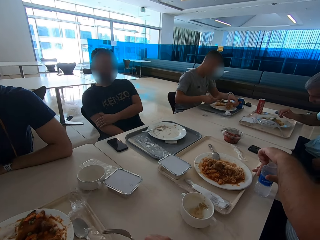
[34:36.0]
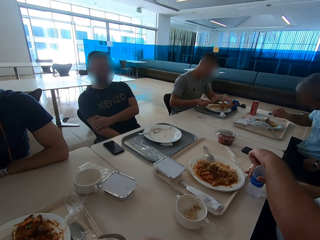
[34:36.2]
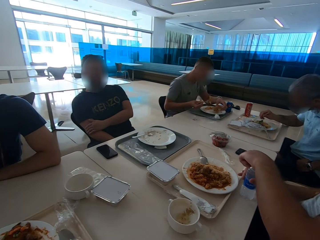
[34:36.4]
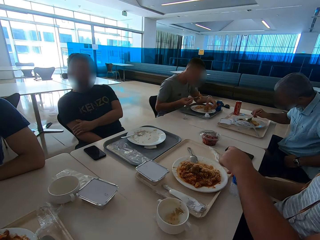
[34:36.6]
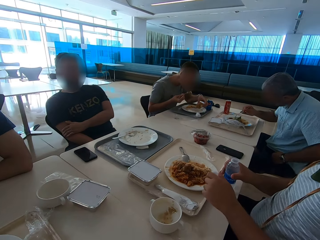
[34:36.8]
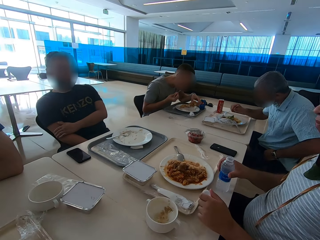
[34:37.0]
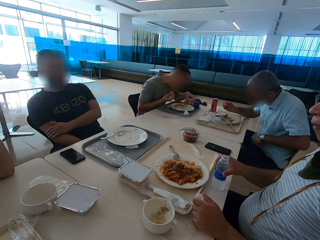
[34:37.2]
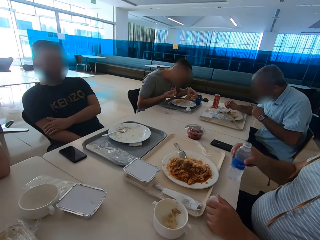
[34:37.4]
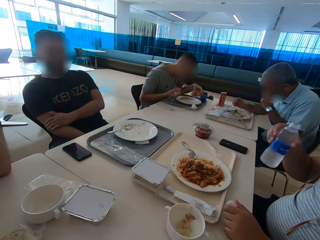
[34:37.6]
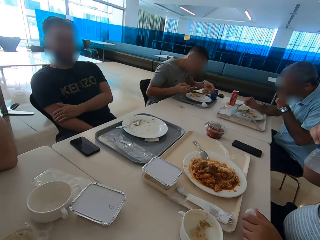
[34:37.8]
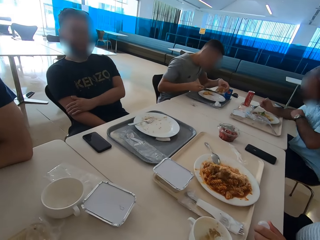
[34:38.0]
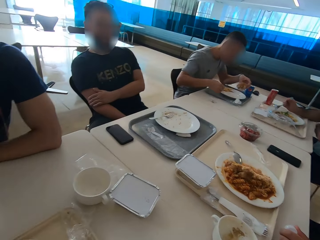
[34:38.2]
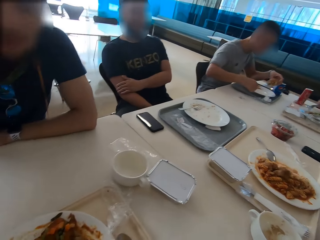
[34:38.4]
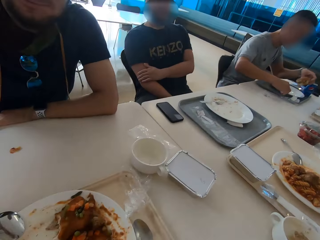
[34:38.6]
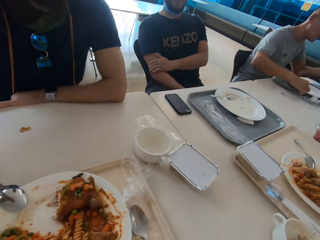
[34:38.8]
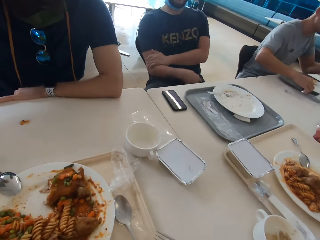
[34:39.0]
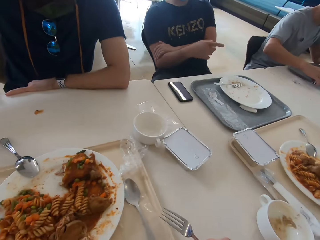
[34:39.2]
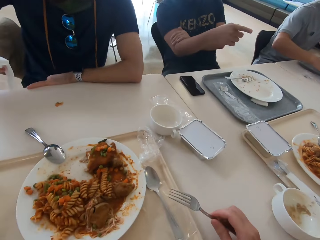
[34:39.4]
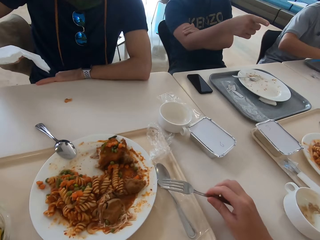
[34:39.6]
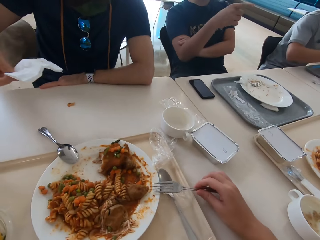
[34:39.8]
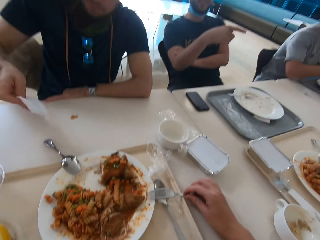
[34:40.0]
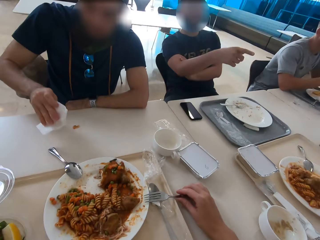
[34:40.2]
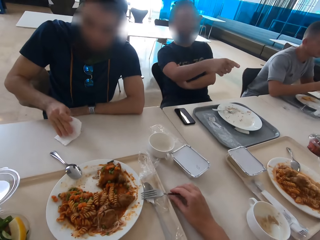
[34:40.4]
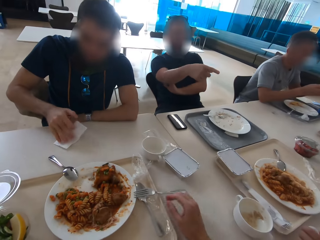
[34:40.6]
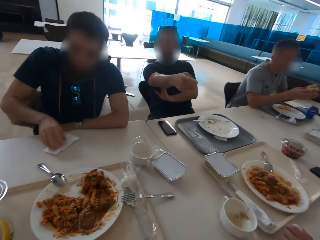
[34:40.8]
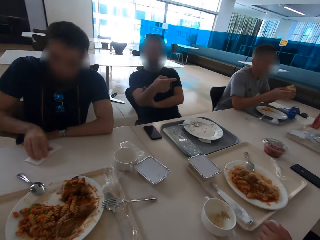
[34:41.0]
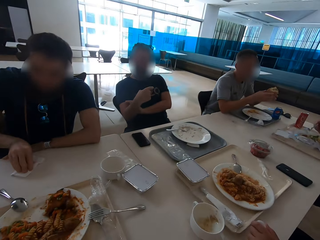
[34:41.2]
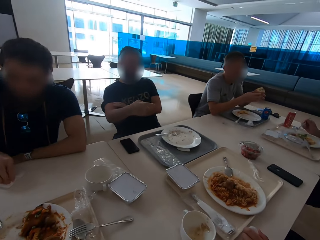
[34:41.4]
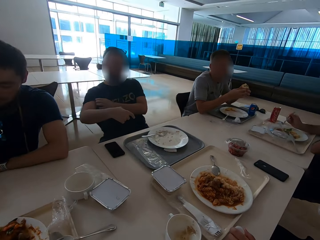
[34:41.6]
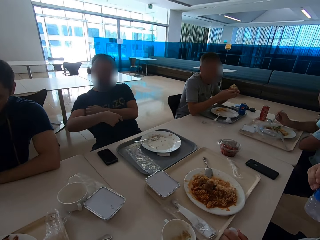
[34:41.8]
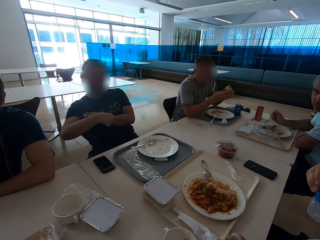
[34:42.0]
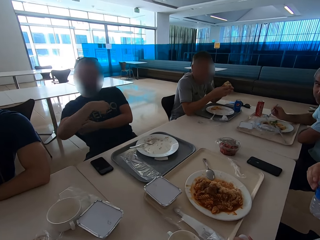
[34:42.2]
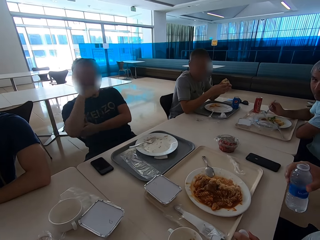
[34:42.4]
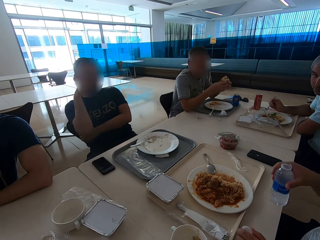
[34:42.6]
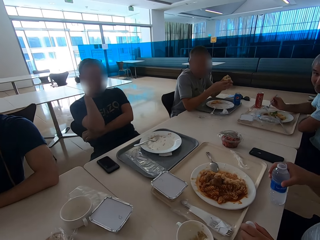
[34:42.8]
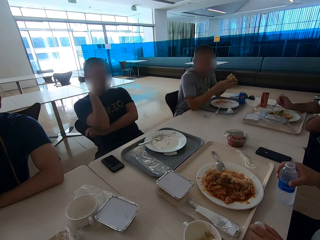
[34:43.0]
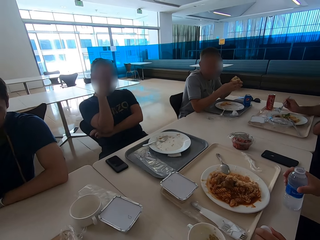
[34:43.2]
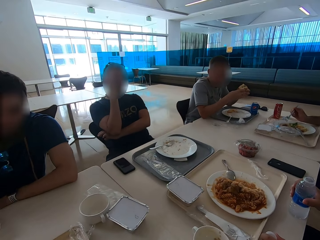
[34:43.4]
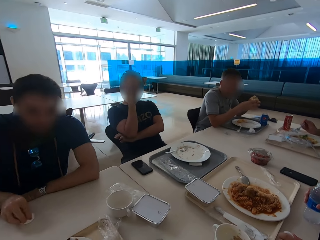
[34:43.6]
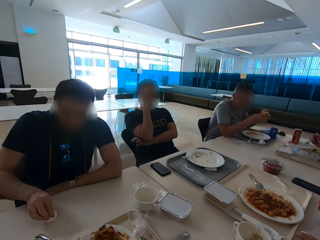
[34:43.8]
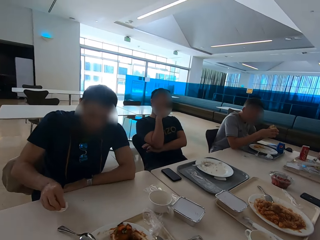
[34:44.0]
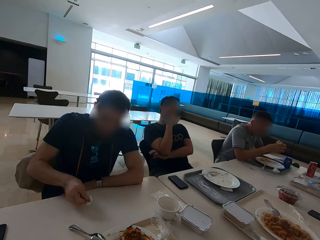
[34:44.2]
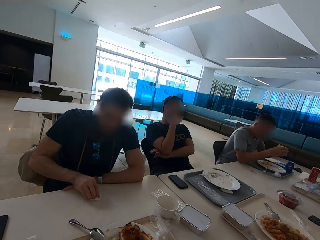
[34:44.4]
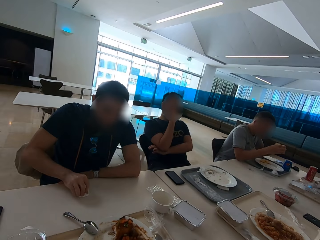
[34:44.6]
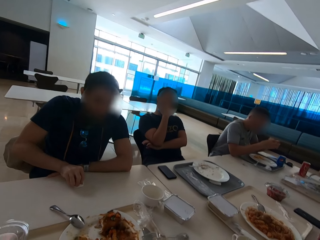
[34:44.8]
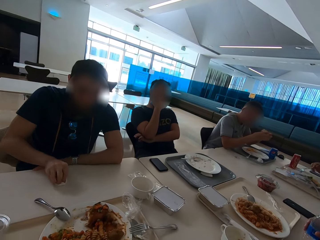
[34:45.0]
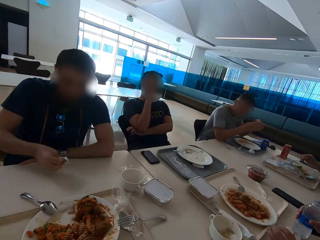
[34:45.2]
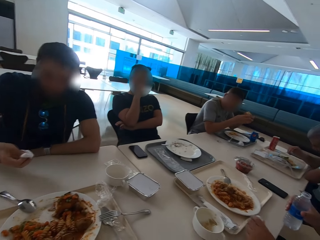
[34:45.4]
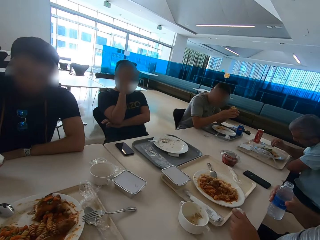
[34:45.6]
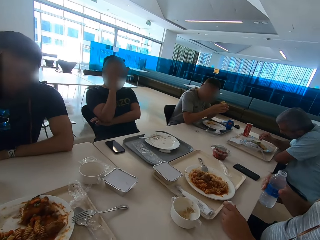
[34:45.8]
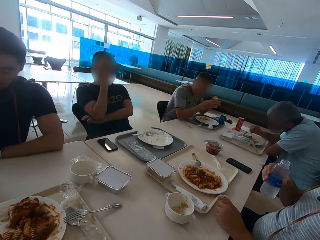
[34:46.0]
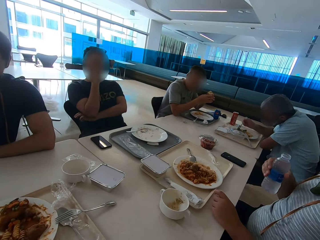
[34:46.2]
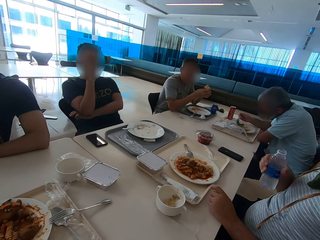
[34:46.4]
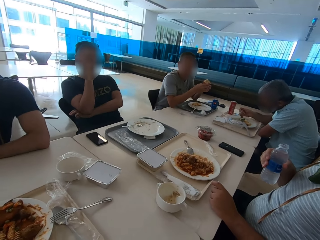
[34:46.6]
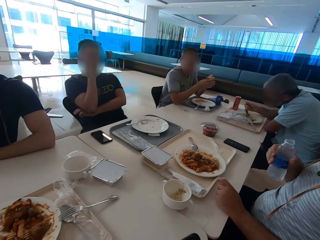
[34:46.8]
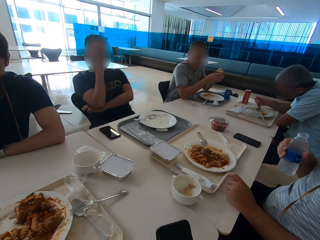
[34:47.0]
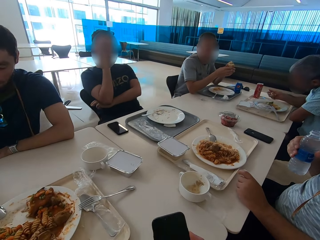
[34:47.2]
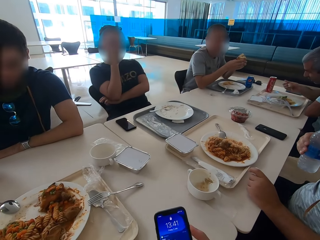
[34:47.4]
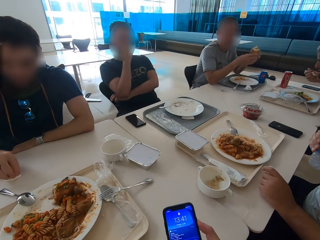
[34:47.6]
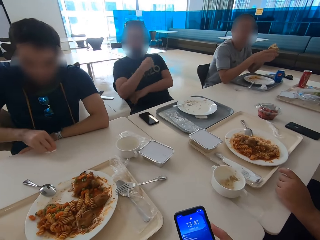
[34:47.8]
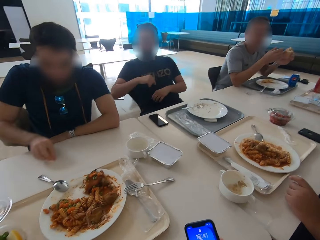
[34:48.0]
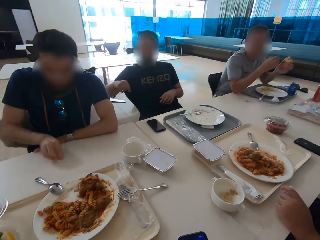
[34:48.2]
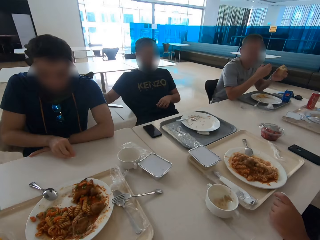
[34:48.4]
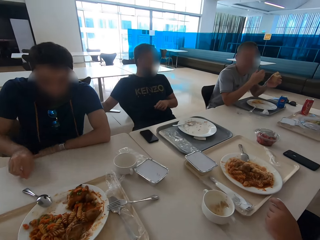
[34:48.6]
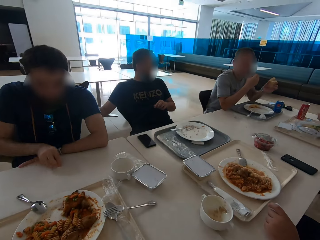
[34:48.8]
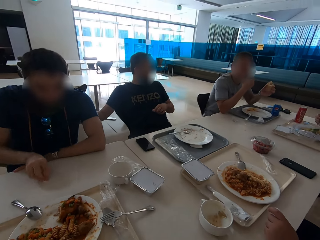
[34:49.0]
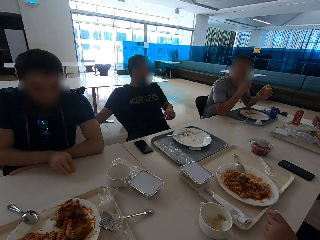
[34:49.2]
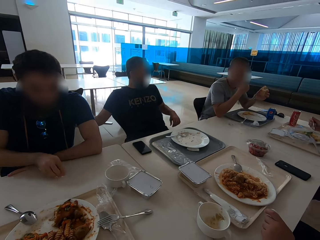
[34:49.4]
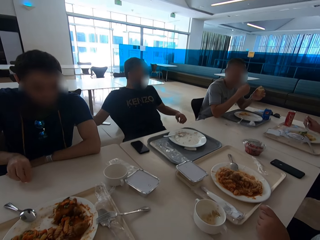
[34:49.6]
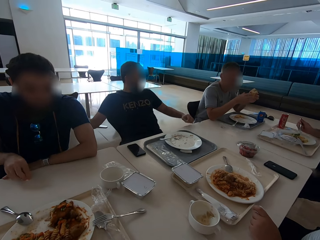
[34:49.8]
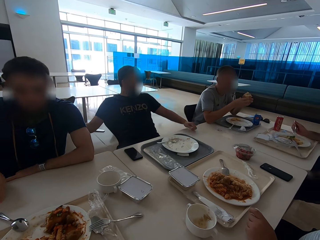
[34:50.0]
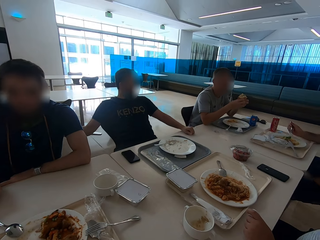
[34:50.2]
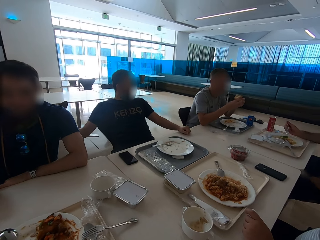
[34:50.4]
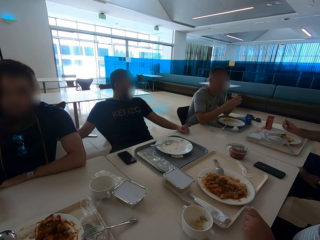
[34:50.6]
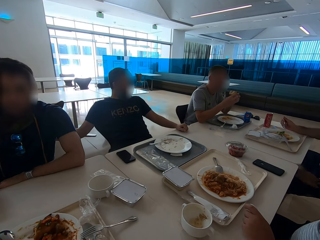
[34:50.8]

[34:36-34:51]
A man drinks water. The camera wearer drinks water and wipes a stain. Another man speaks with gestures. A third man wipes the table with a serviette. The first man puts the water bottle on the table and drinks water. The camera wearer looks around, looks at the phone, and uses the phone.

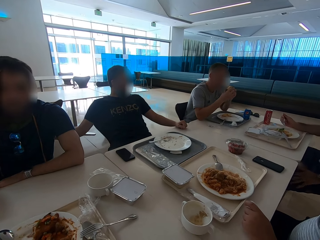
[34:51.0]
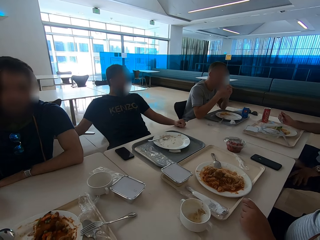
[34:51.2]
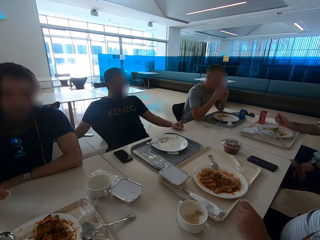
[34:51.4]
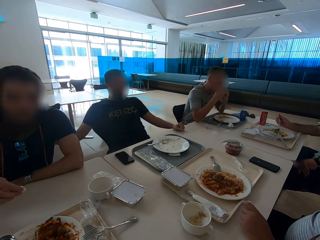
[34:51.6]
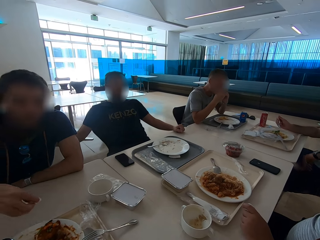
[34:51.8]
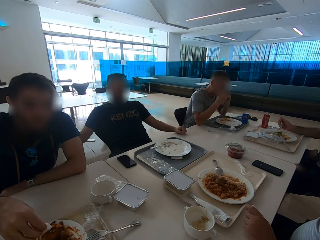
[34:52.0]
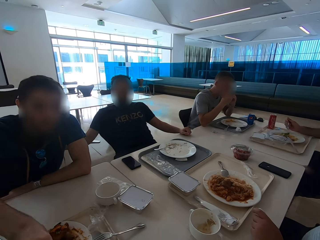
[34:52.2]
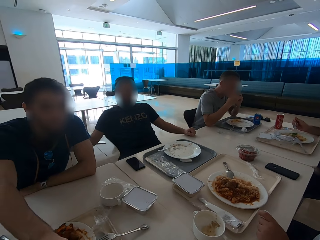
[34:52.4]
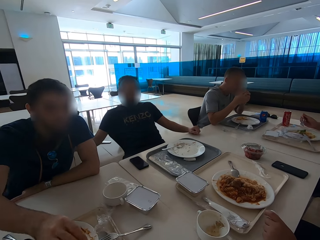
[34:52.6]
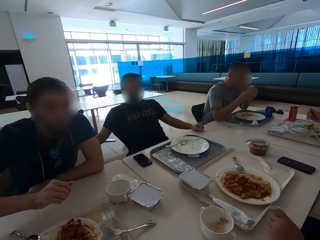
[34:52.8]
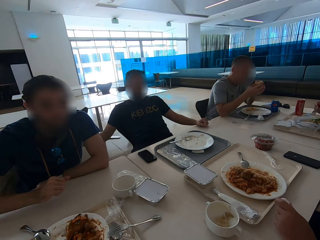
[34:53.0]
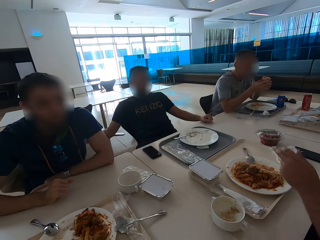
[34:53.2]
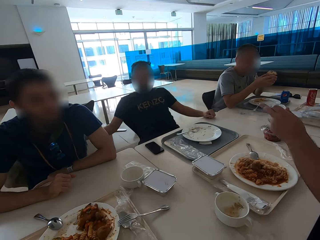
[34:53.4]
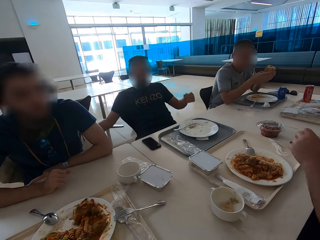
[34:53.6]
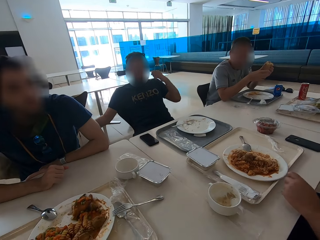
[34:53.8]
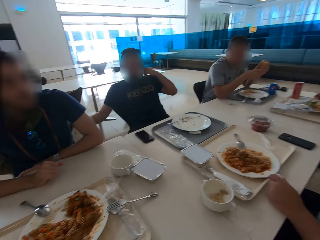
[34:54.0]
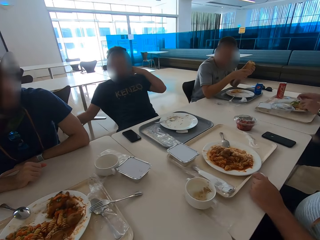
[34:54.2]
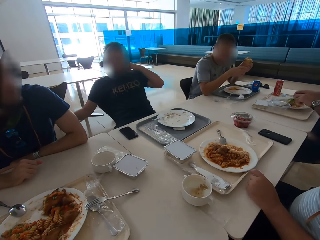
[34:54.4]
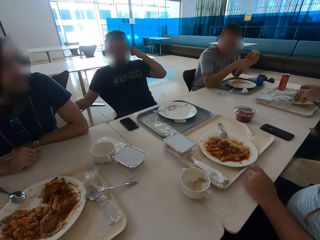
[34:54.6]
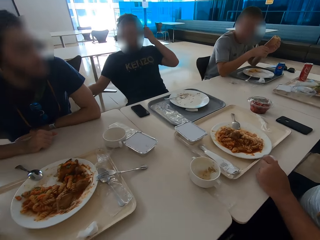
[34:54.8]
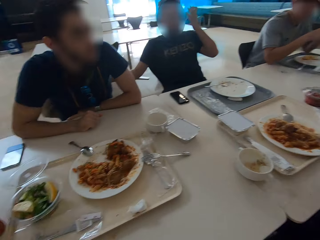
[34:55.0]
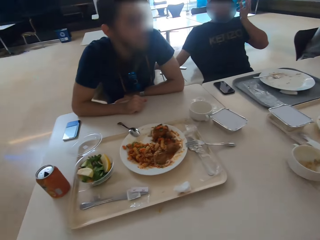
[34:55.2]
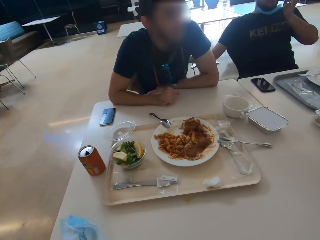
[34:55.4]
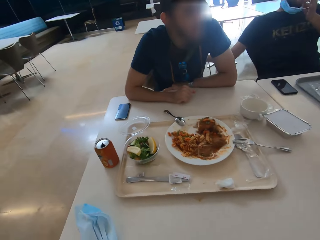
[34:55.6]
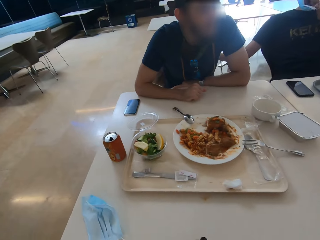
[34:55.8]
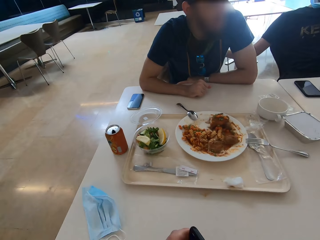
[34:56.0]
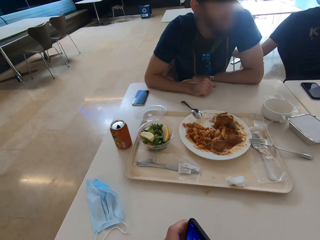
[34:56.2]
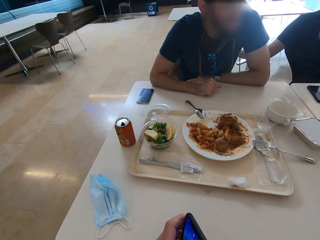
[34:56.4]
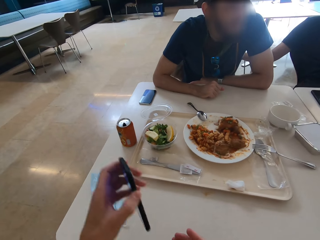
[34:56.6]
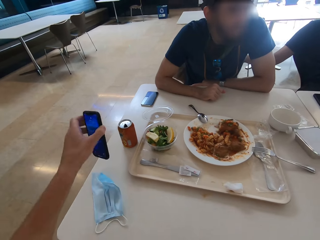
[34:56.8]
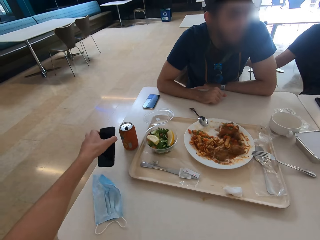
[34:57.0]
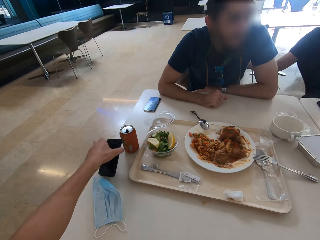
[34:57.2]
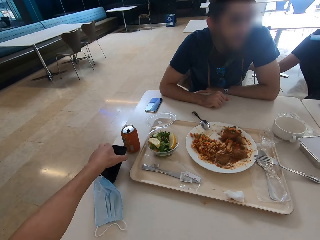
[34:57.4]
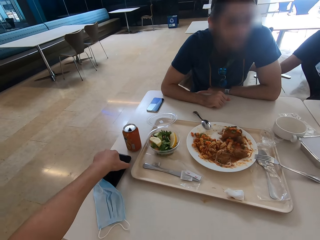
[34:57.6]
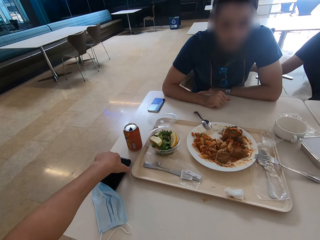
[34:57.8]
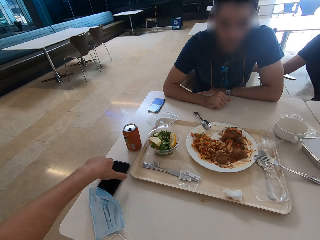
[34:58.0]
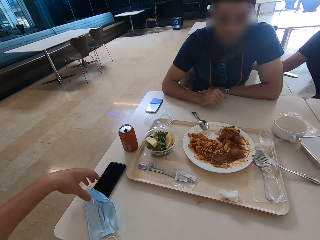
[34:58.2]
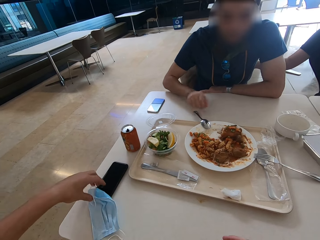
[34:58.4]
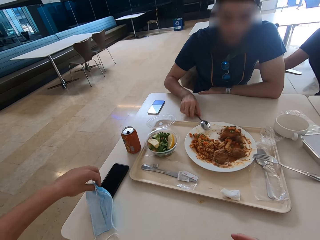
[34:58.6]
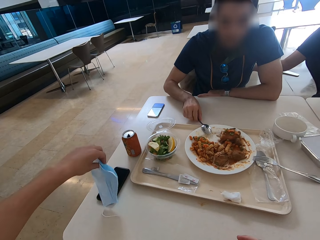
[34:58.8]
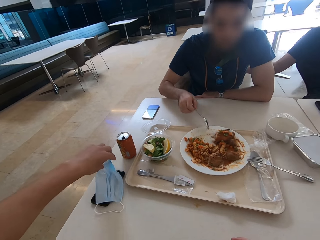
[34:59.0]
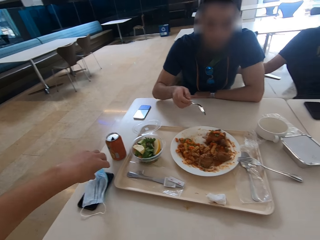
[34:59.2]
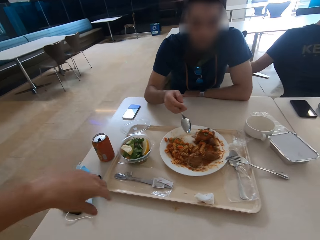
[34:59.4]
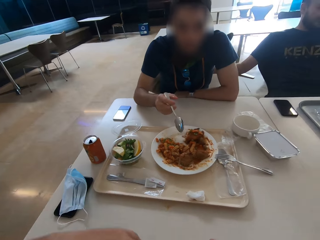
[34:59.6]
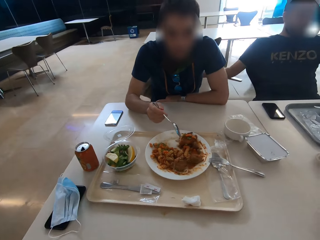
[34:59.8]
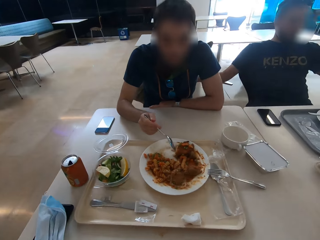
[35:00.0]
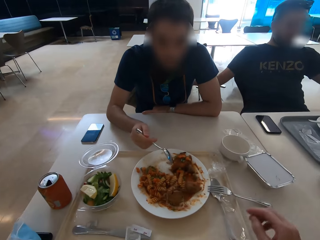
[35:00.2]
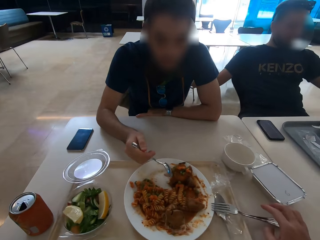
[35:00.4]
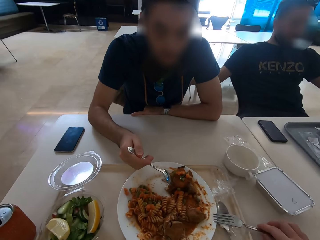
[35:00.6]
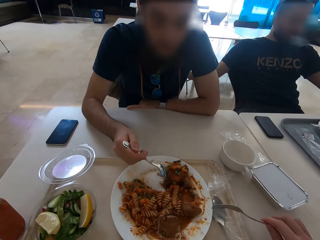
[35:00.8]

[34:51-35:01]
A man eats. Another man speaks with gestures. A third man removes a face mask. The camera wearer puts the phone on the table and moves a face mask. Another man picks up the spoon.
